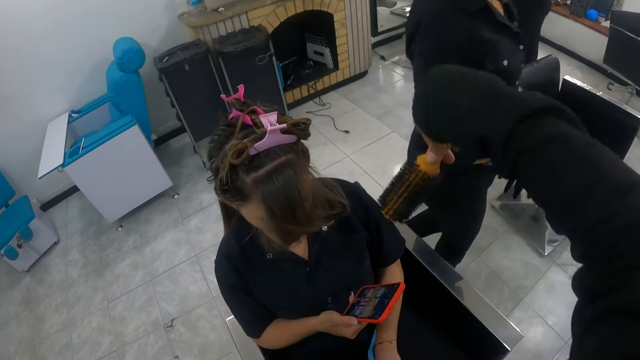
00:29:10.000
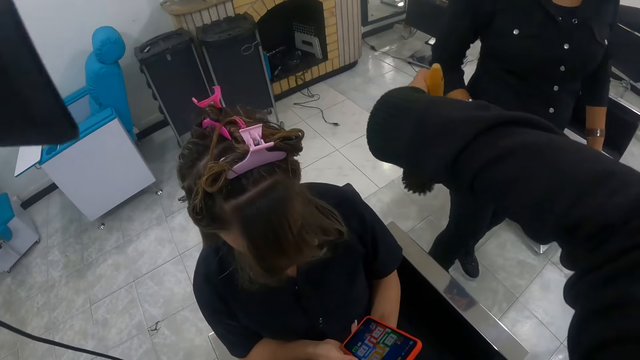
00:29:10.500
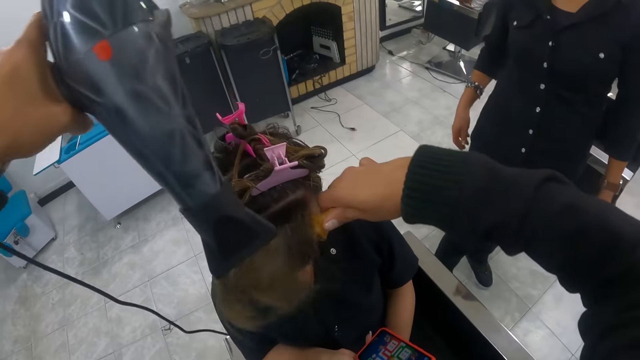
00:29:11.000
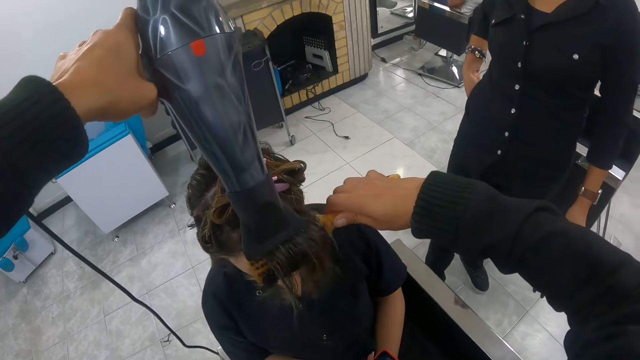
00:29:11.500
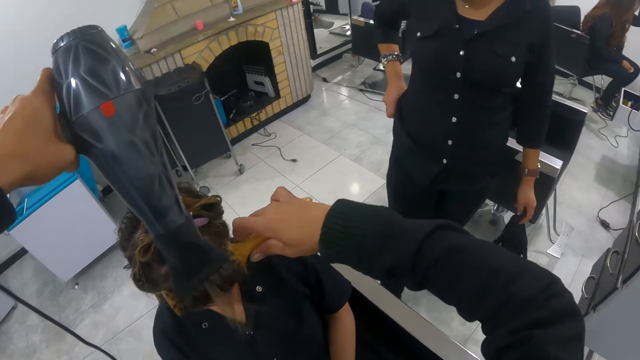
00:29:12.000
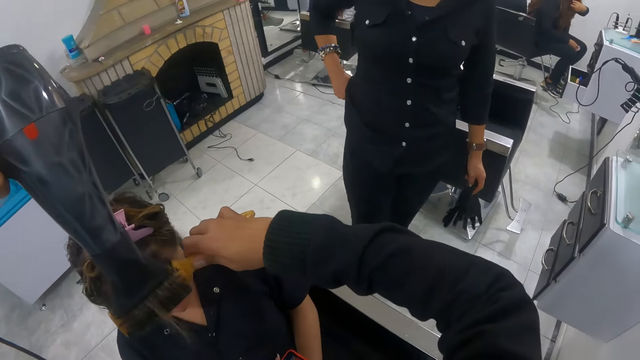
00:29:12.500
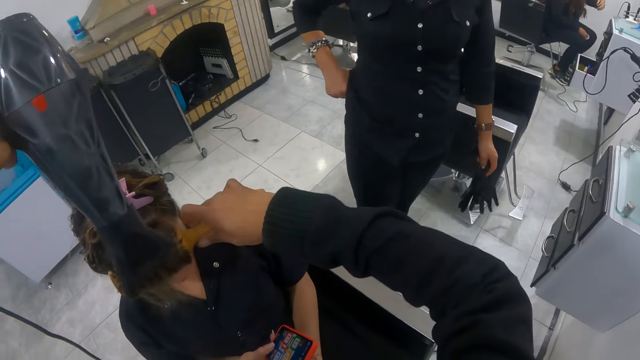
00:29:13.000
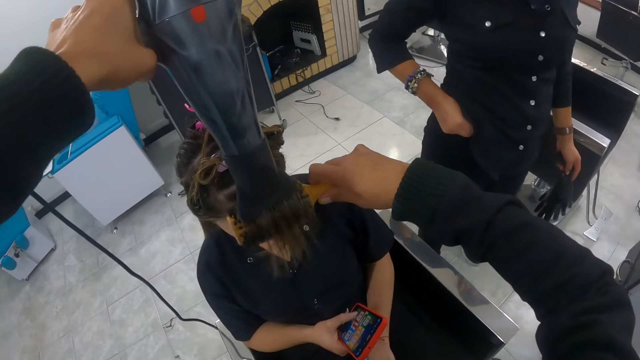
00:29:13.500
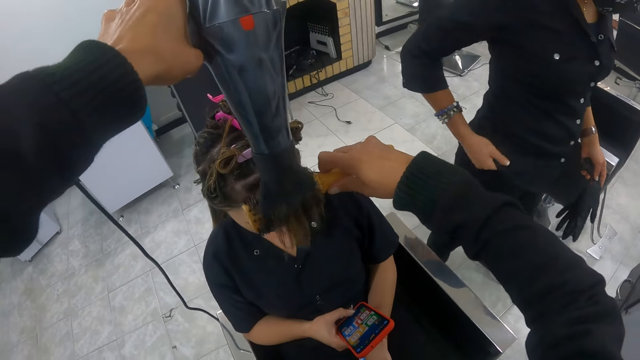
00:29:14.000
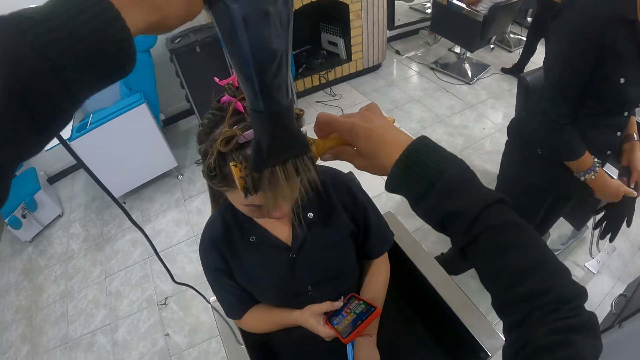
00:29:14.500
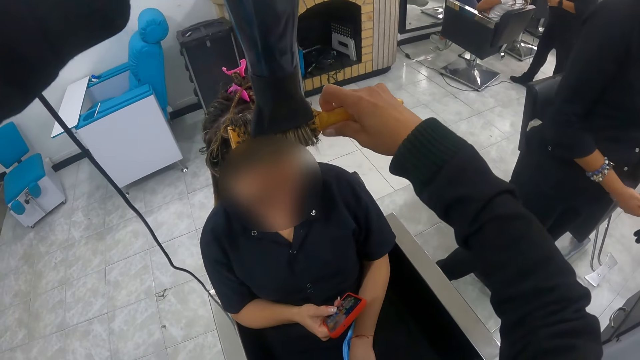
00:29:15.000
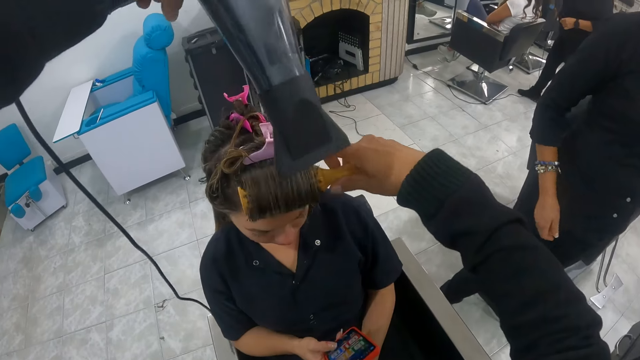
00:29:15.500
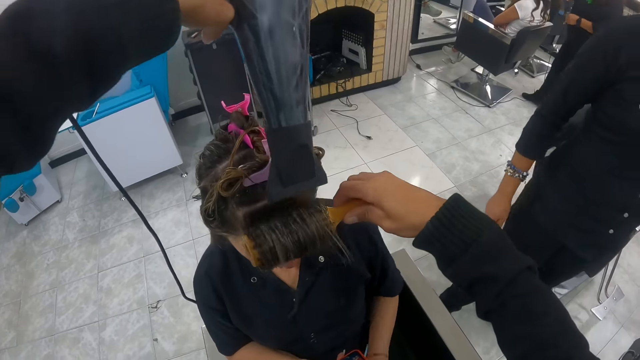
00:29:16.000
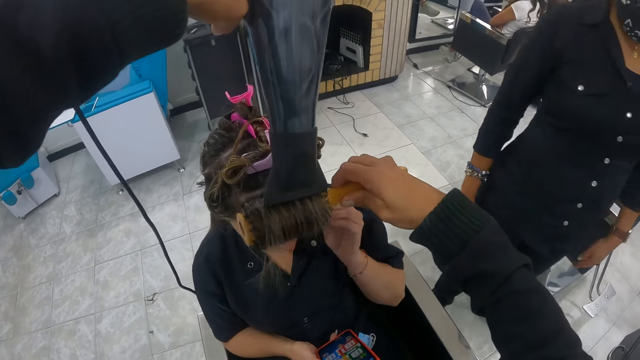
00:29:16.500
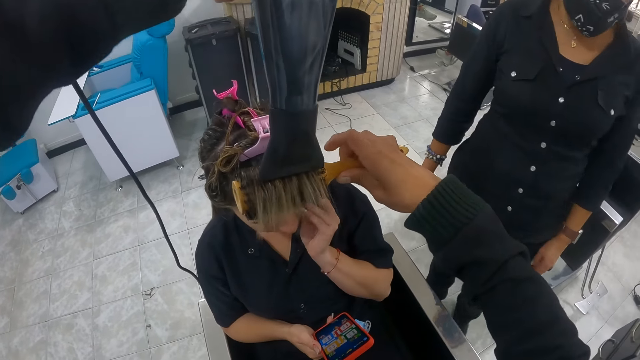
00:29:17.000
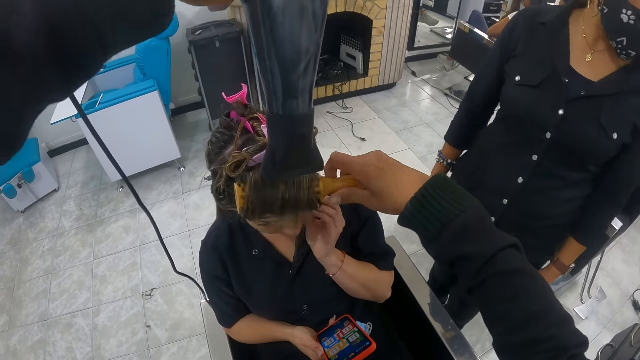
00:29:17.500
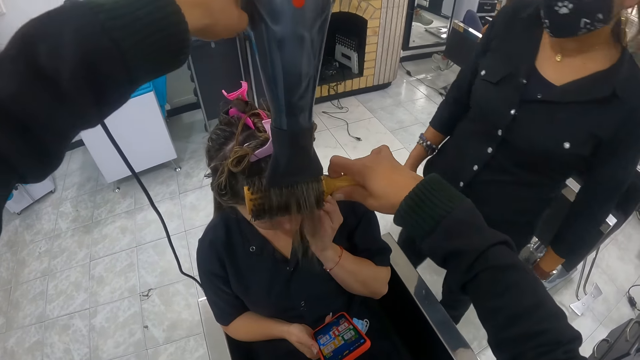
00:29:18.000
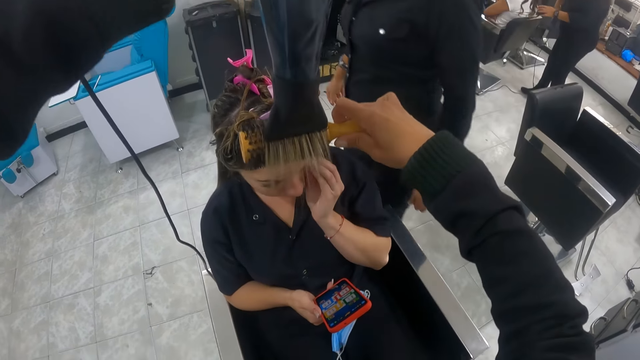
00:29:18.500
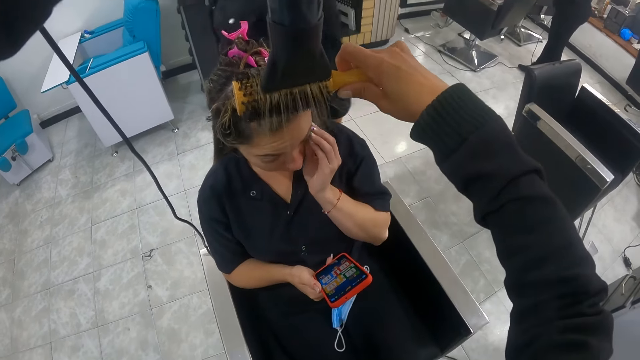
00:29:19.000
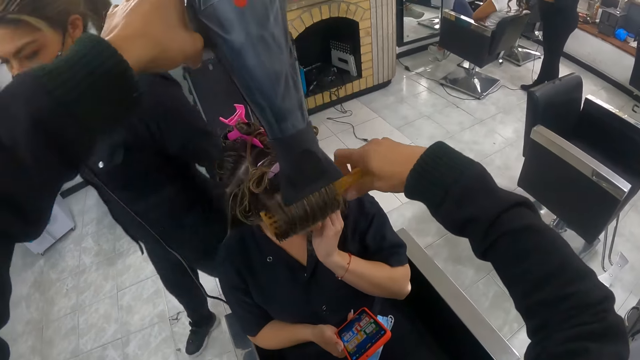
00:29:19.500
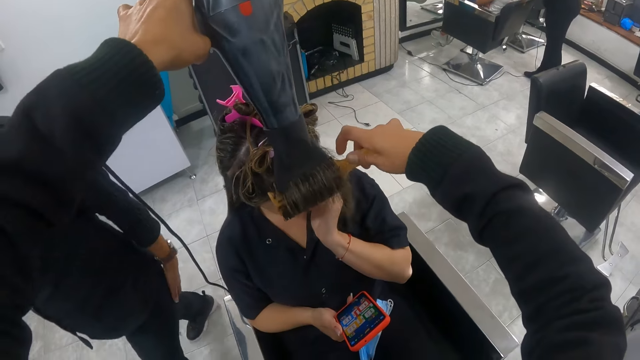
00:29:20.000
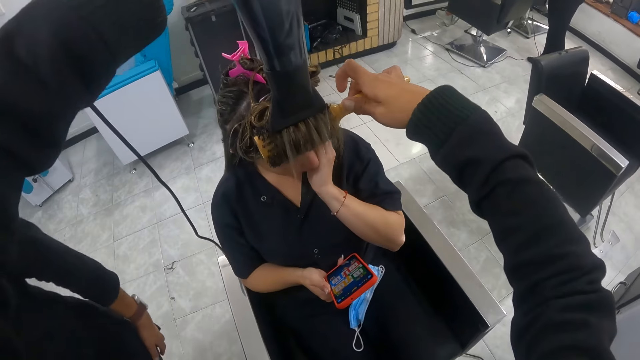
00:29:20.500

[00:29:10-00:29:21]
A woman holds a glove with her hands. A lady uses a mobile phone. The camera wearer bumps fists with another lady. They hold a hair brush. They dry the hair of the first lady with a blow-dryer and hair brush. The first lady uses the mobile phone. The woman adjusts her trousers with her right hand. The camera wearer interacts with the woman. The woman adjusts her trousers with her right hand. The woman holds the glove with her hands. The woman removes her right hand from the glove. The first lady touches her face with her left hand.

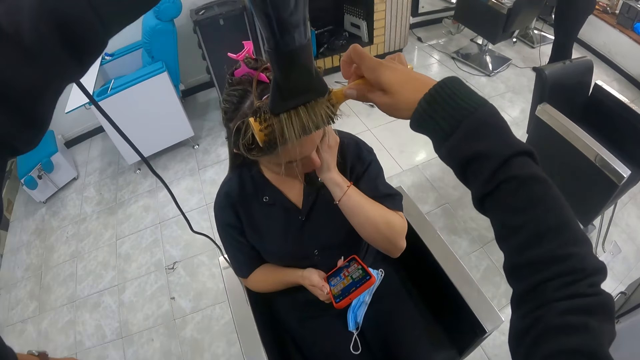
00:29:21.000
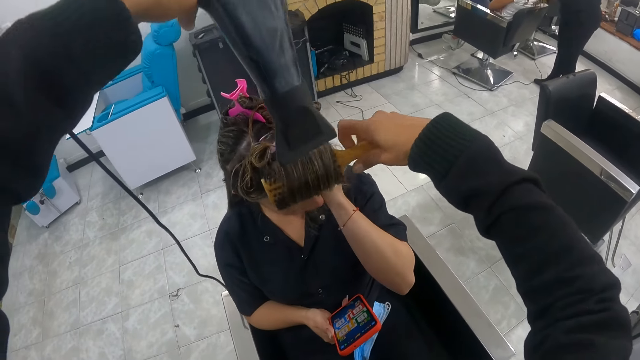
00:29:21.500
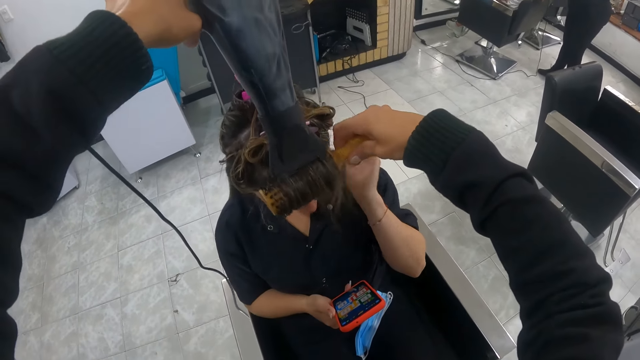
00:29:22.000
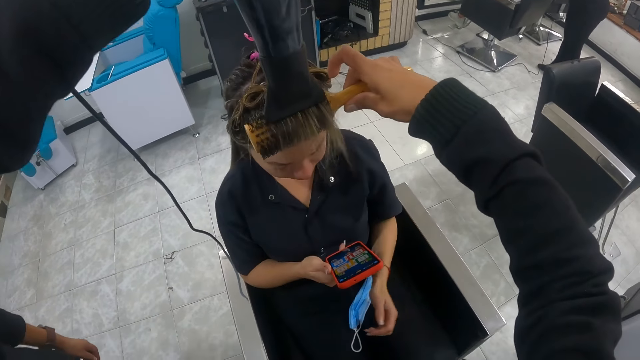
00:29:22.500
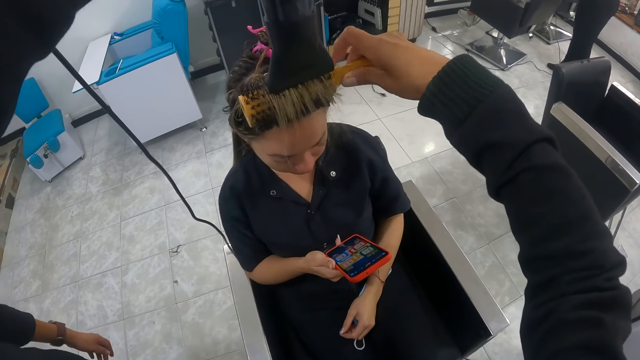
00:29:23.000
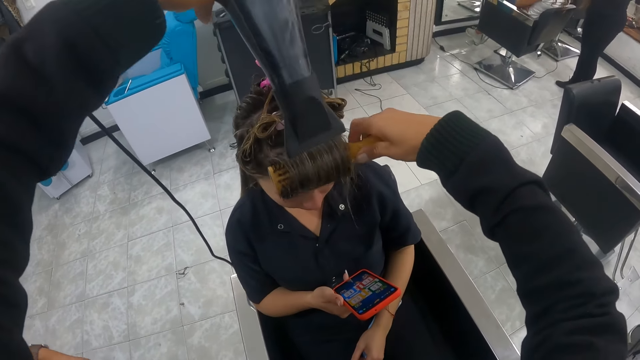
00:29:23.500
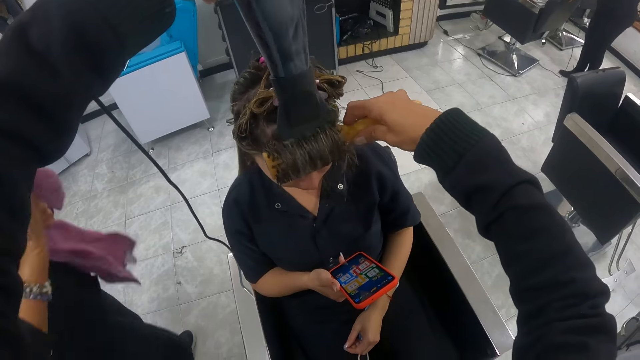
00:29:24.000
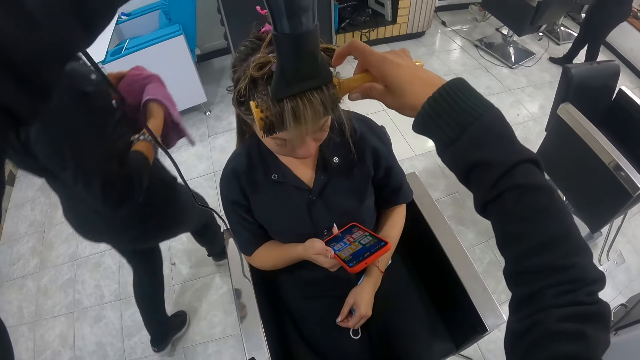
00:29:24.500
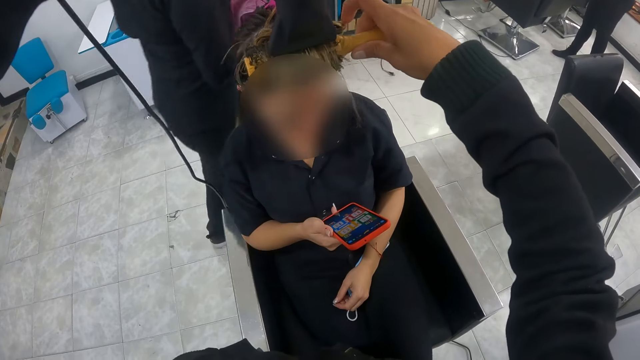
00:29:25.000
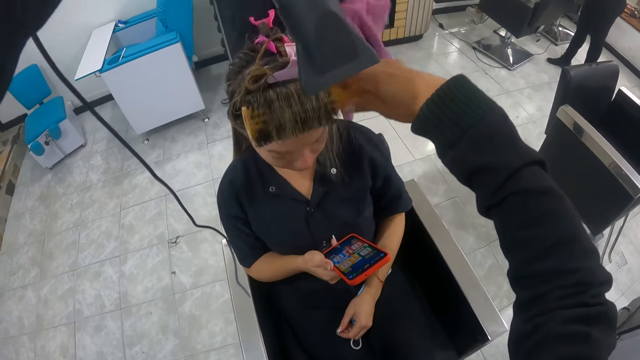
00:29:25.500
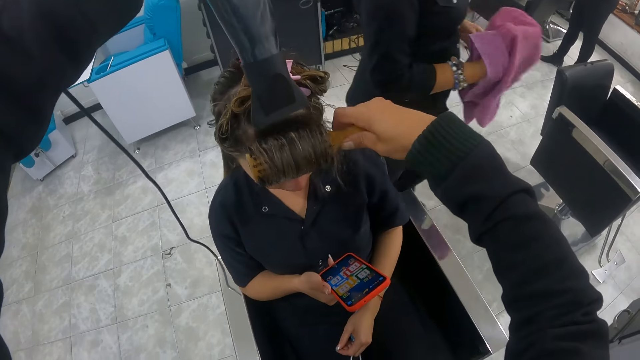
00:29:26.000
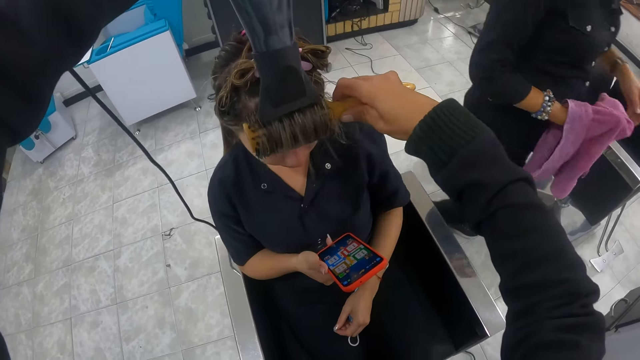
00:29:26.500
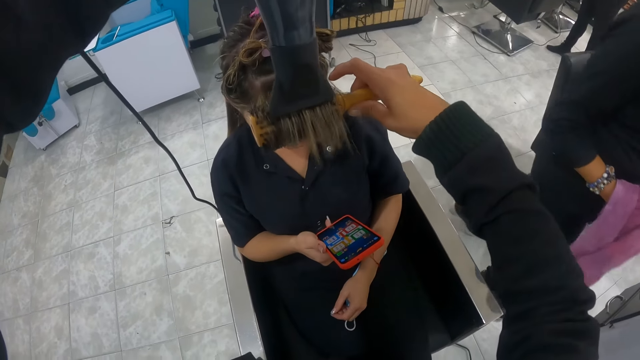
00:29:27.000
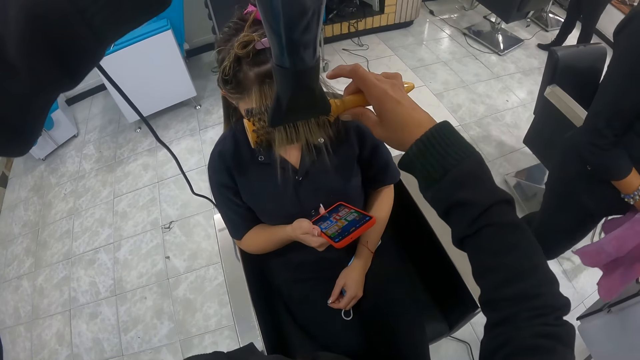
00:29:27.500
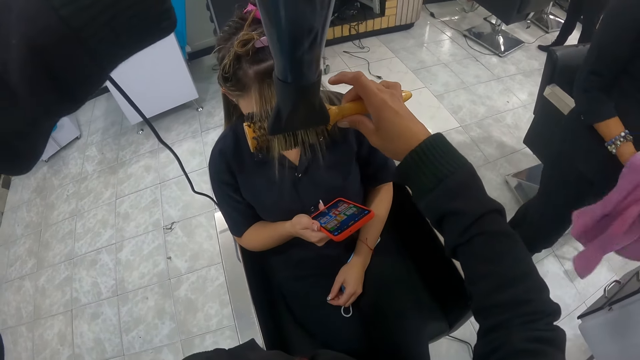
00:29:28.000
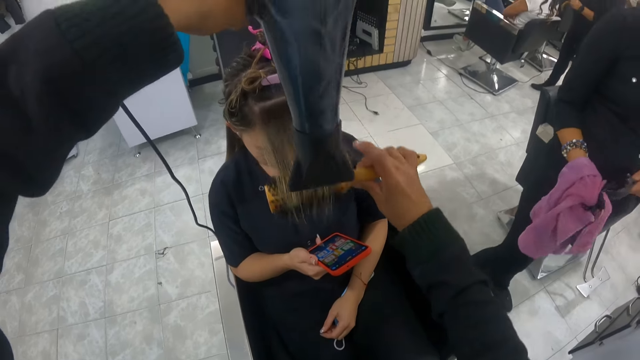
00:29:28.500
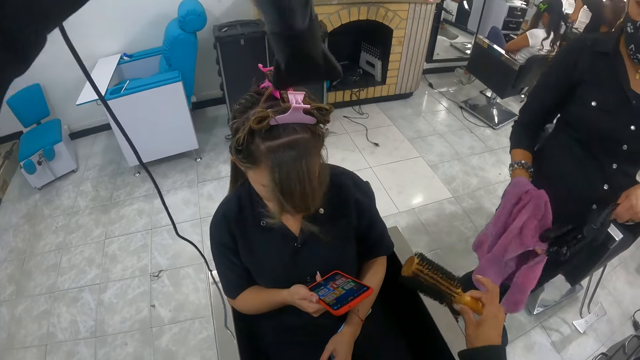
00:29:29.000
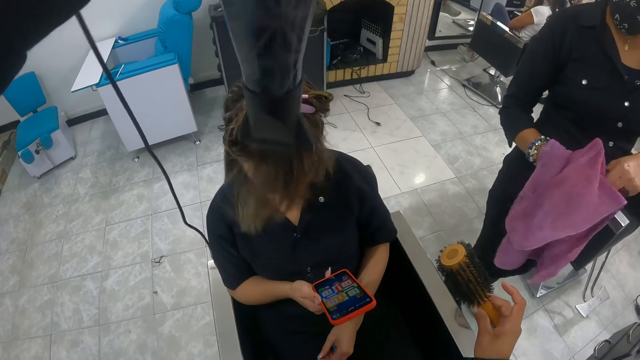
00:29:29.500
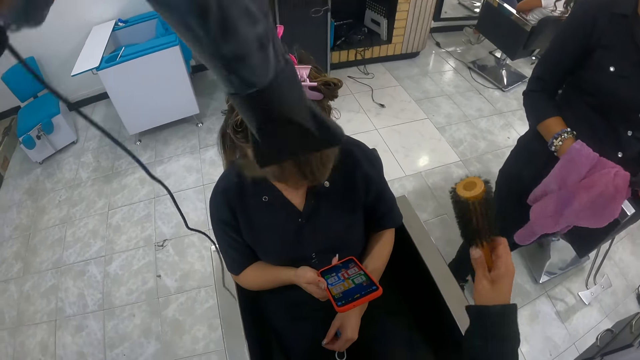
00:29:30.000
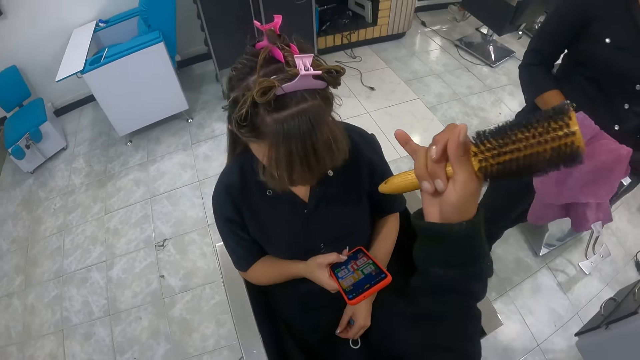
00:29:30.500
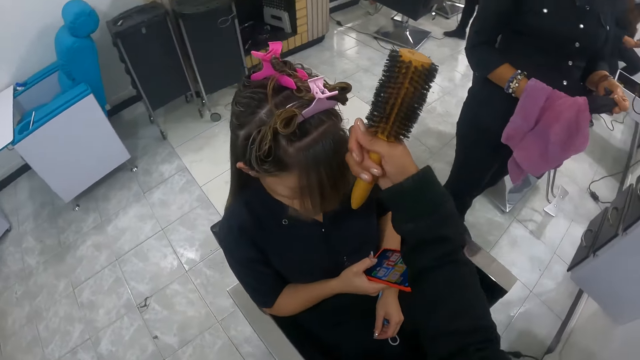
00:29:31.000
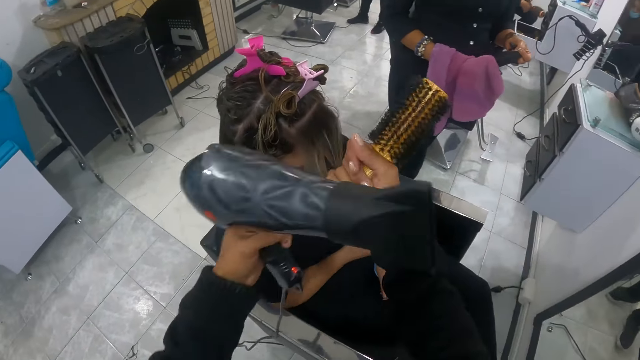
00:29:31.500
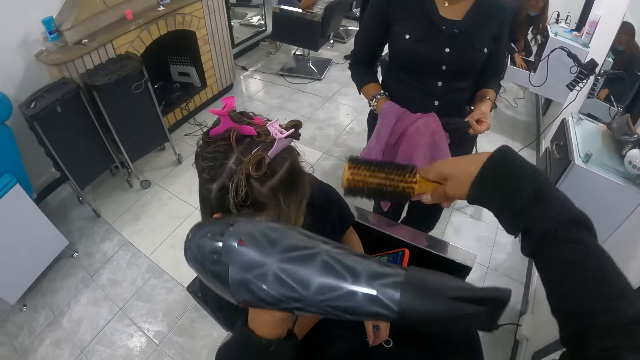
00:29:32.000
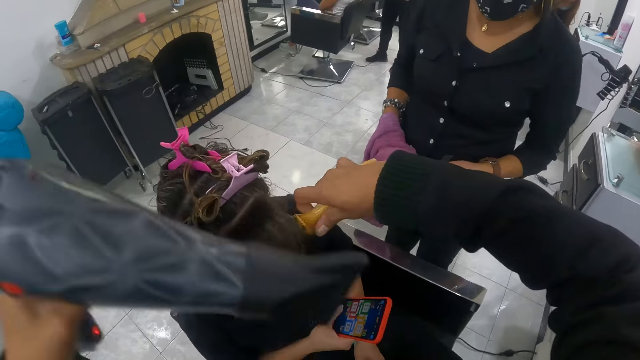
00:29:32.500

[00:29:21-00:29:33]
A woman holds a towel with her right hand. The woman holds the towel with her hands. The woman removes her left hand from the towel. The woman cleans a glove in her left hand with the towel in her right hand. The camera wearer holds a hair brush. She blows the hair of a lady with a blow-dryer. The lady uses a mobile phone. The camera wearer grabs the lady's hair with her left hand. The lady uses the mobile phone. The camera wearer holds the hair brush. Another woman holds a round brush with her right hand. The other woman inserts her right hand into a drawer of a work table. The camera wearer dries the hair of the lady with the blow-dryer and hair brush. The lady uses the mobile phone. The camera wearer brushes the lady's hair with the round brush in her right hand.
